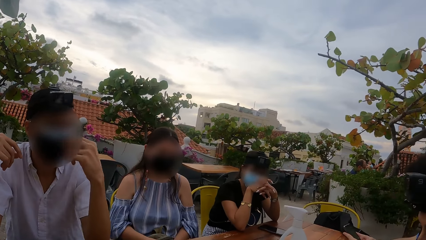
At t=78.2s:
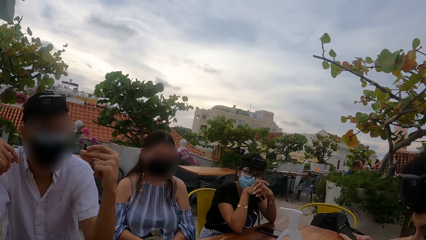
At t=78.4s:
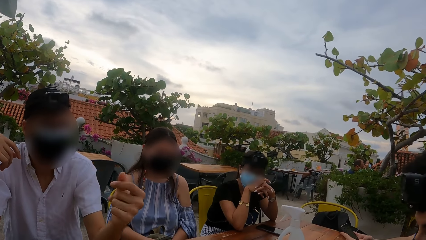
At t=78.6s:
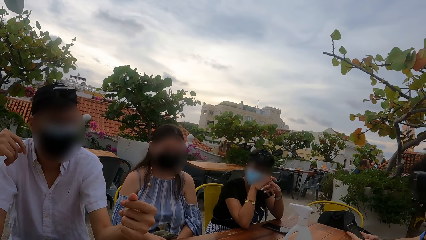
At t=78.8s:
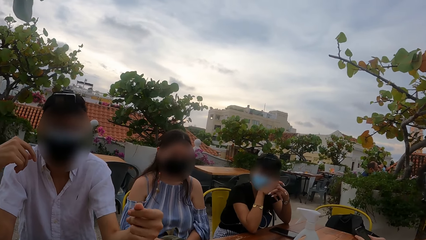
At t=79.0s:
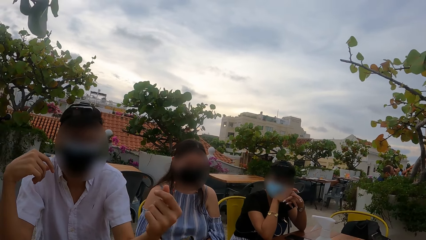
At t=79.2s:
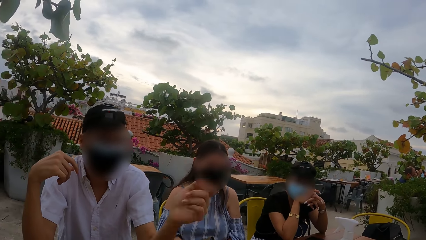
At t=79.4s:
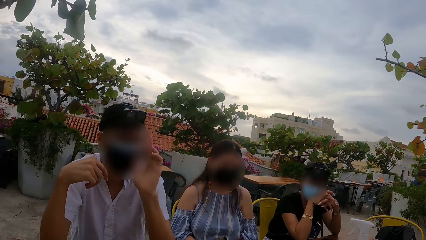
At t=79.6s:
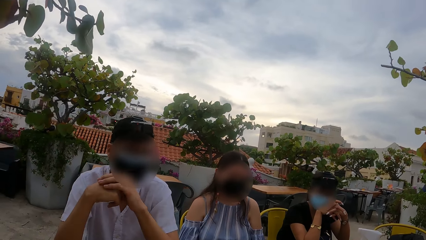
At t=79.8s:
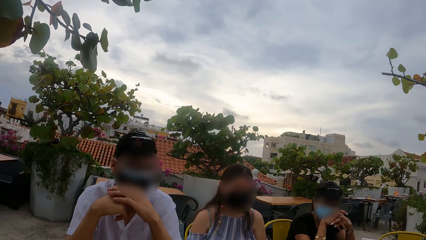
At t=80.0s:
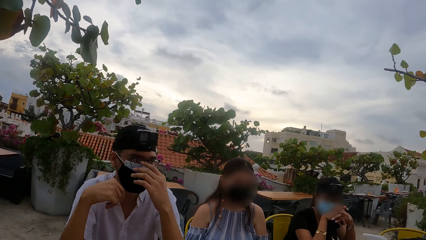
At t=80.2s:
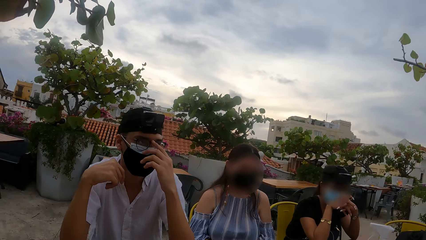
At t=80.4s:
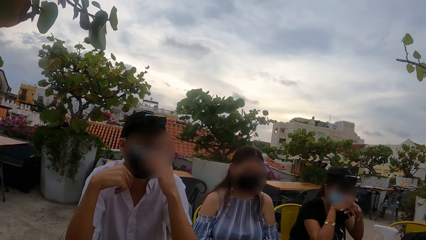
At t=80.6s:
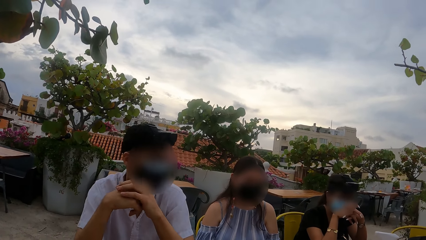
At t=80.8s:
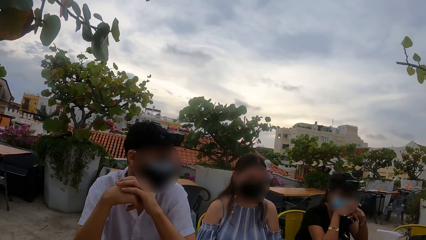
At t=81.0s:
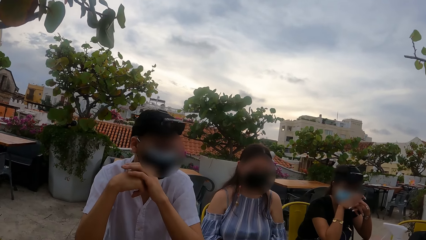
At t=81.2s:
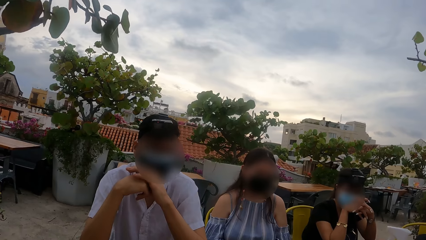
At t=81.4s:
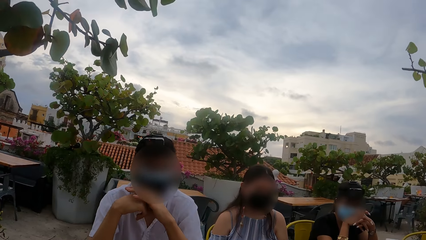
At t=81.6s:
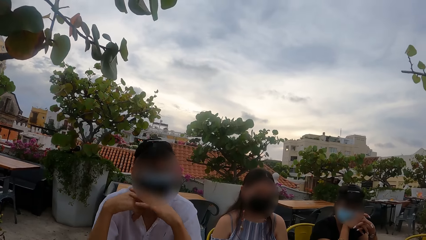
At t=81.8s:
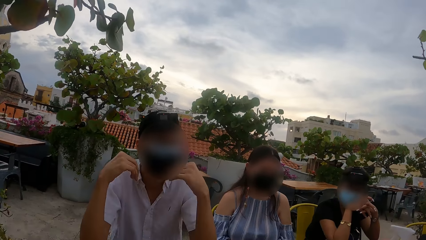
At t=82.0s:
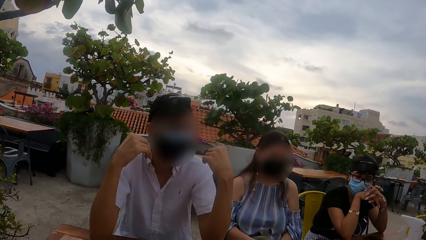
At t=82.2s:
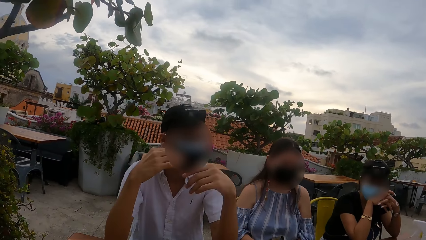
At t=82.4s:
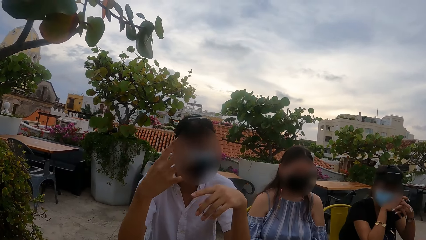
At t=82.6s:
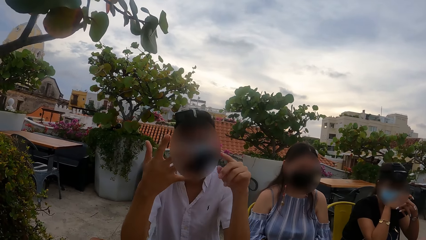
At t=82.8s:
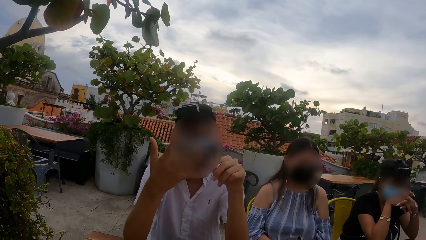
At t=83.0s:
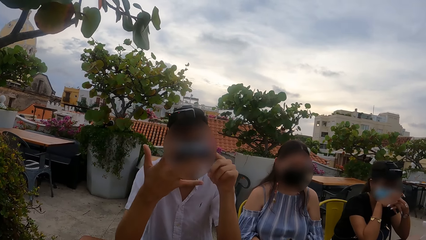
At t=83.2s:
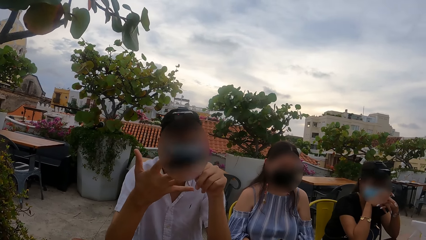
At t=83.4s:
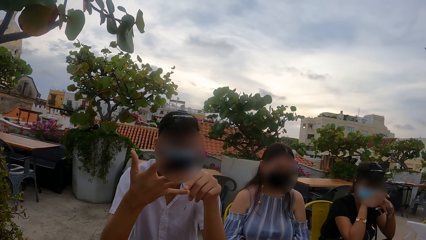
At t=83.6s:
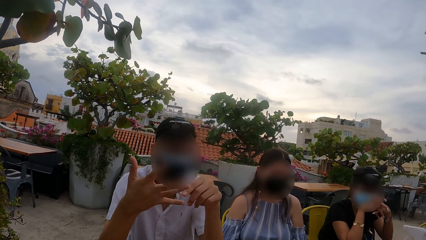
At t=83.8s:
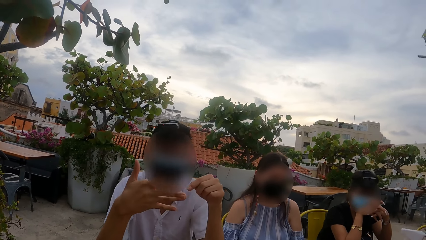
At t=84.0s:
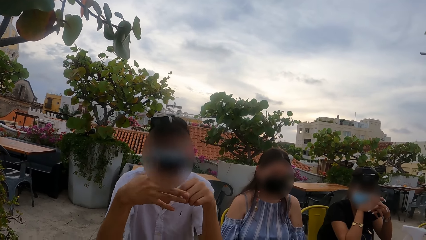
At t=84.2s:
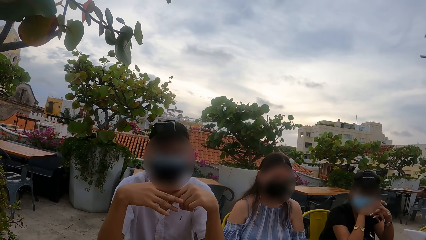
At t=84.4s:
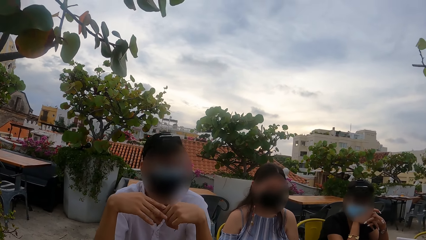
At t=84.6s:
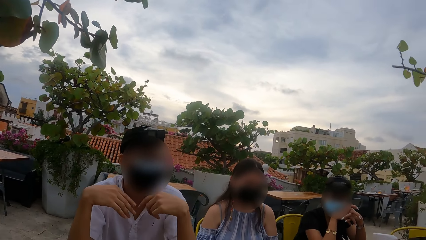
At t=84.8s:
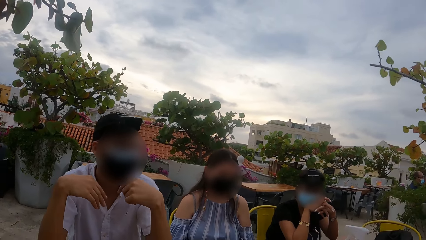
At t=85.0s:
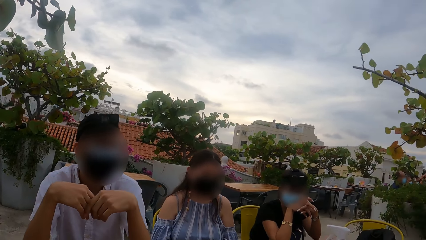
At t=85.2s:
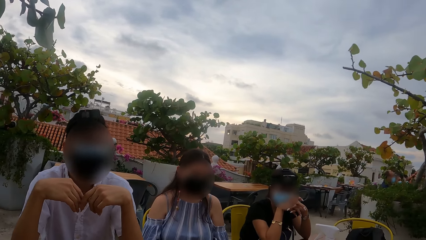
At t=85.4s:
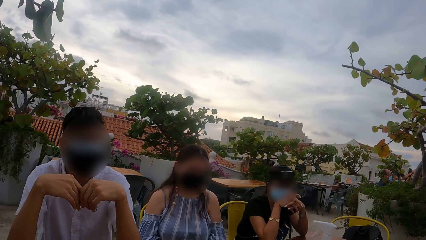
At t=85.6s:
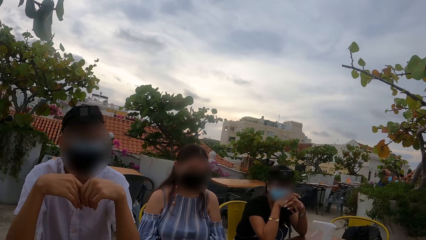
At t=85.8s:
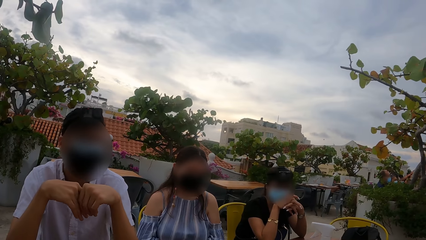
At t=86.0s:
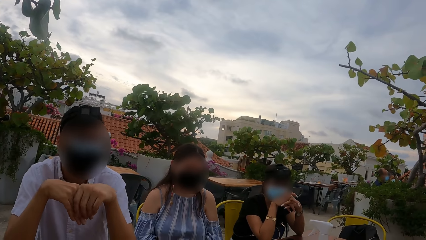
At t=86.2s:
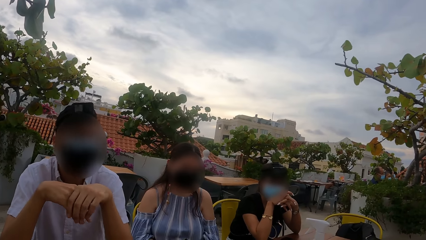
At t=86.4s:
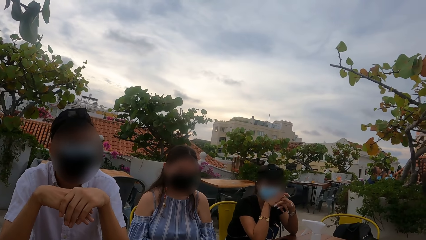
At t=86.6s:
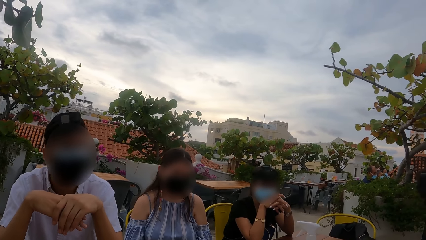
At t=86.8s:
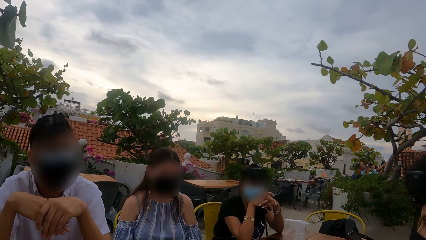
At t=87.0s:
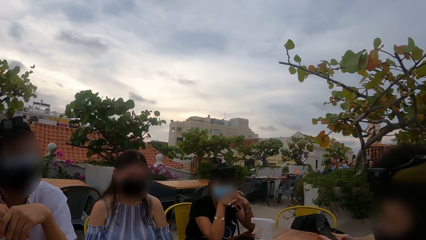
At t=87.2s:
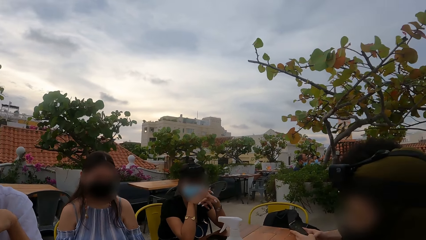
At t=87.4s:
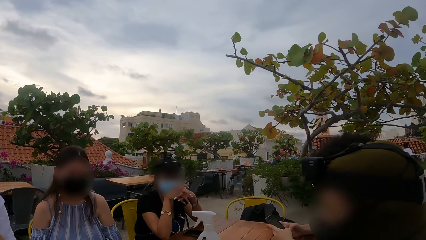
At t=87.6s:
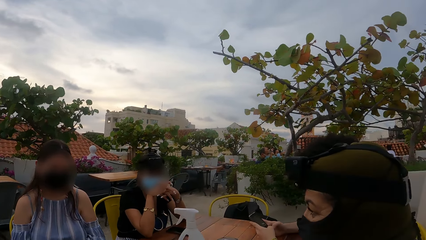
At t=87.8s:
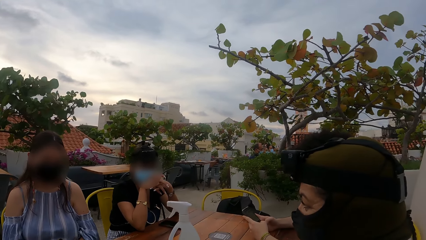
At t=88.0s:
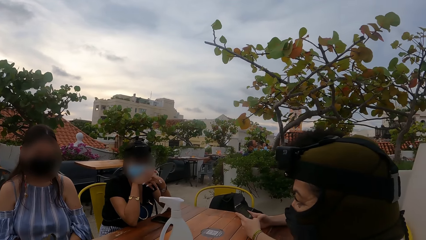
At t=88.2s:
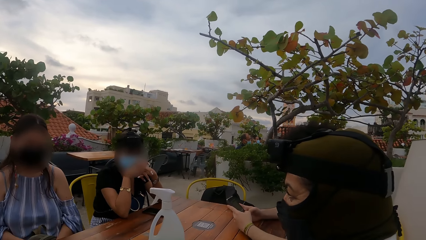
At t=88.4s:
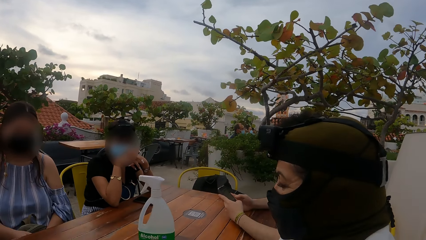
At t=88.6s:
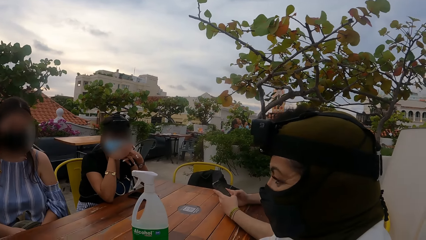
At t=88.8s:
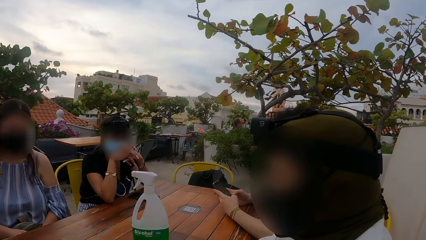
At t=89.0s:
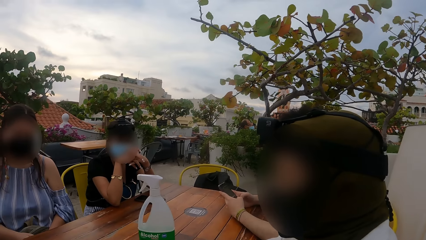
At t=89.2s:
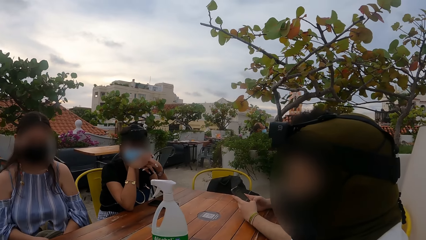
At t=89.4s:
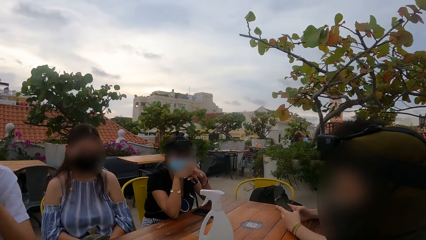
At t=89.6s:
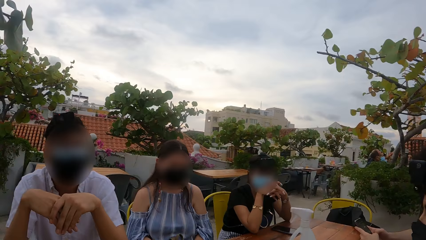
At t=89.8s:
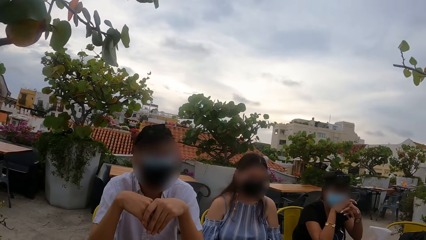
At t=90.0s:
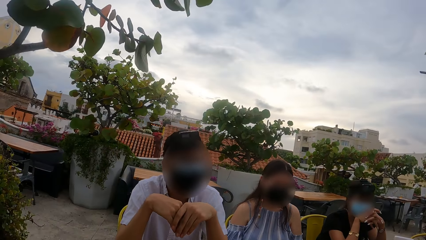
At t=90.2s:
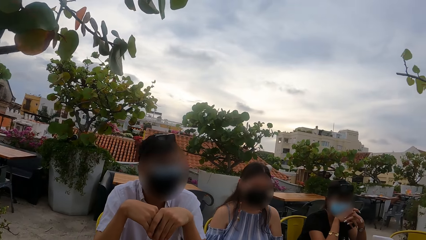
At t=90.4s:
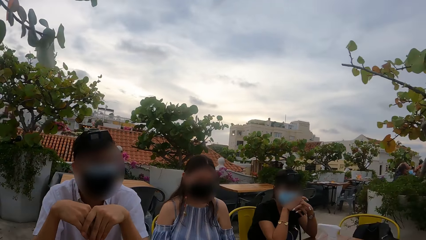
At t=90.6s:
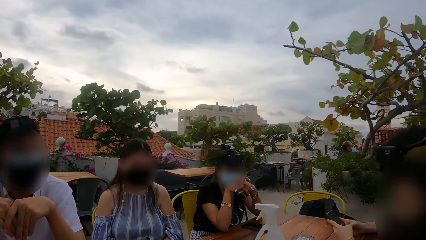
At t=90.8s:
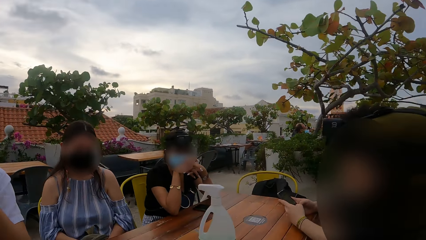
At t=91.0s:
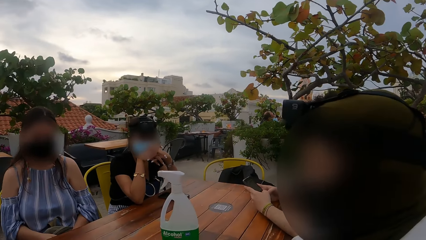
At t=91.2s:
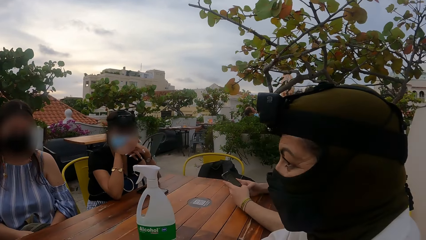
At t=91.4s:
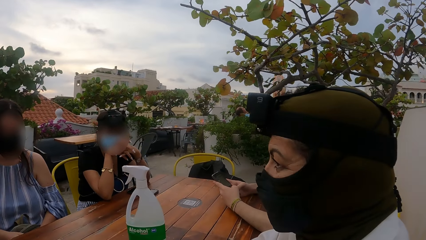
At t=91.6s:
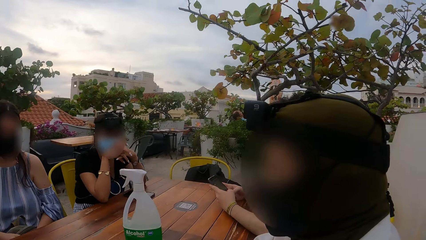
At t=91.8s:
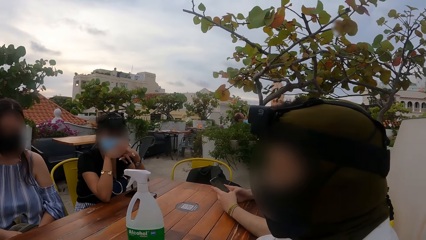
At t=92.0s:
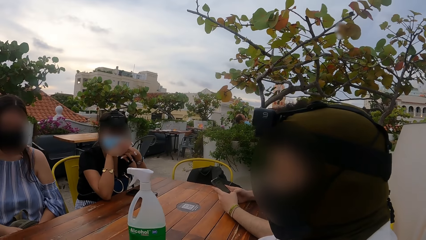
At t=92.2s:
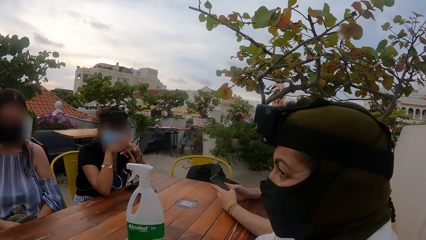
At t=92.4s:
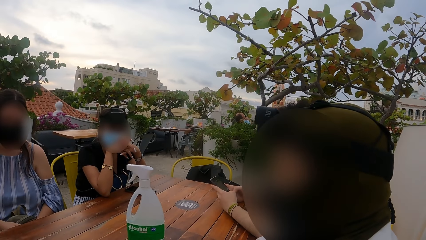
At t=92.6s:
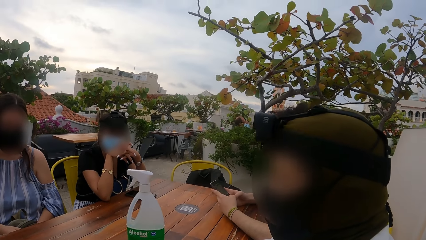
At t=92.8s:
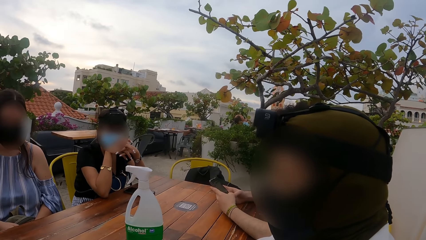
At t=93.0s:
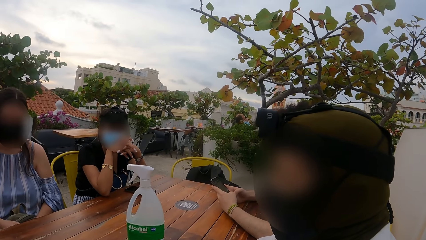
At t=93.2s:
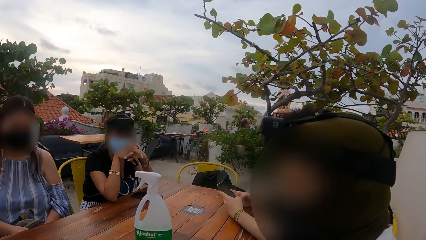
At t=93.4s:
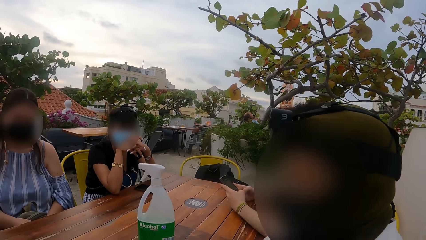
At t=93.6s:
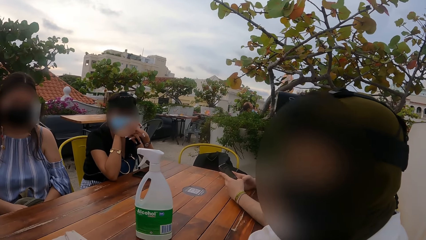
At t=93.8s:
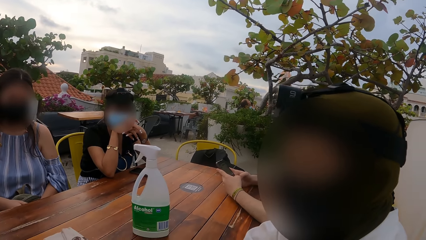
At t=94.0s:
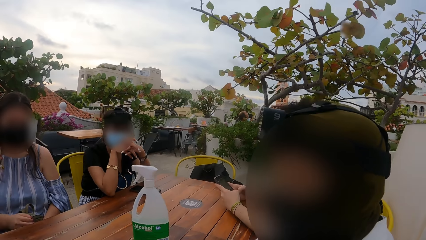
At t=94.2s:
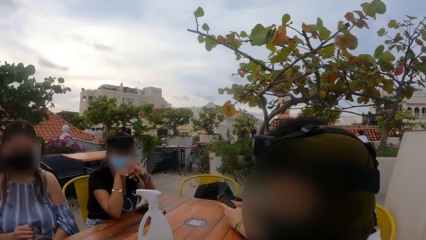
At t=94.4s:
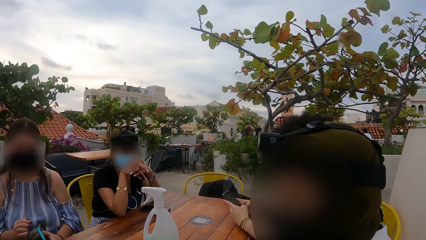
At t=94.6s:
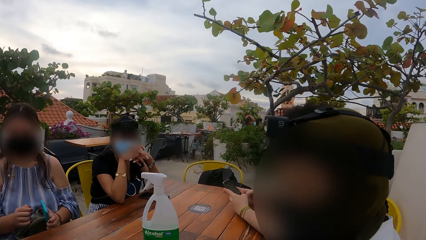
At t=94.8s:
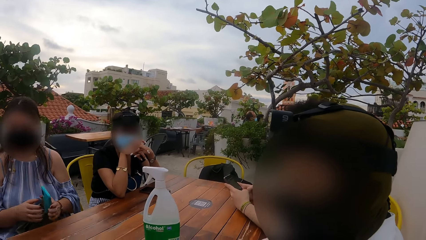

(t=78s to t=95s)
The camera wearer looks around. The first man speaks. The camera wearer looks around. The first man operates the phone with both hands.
